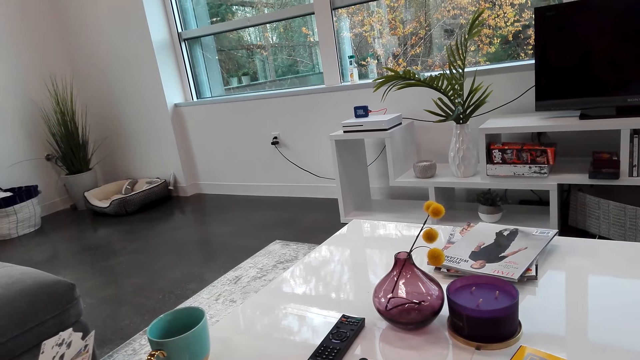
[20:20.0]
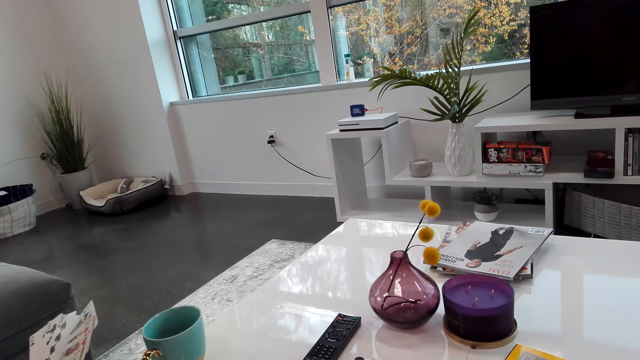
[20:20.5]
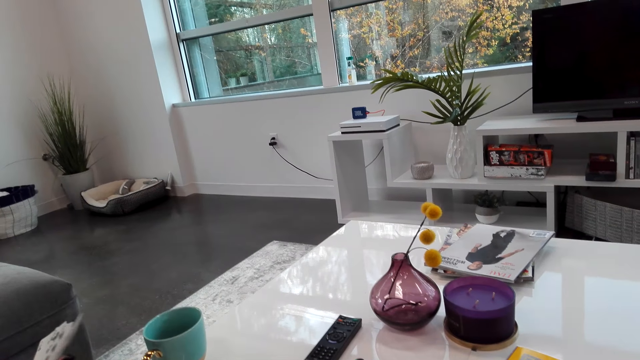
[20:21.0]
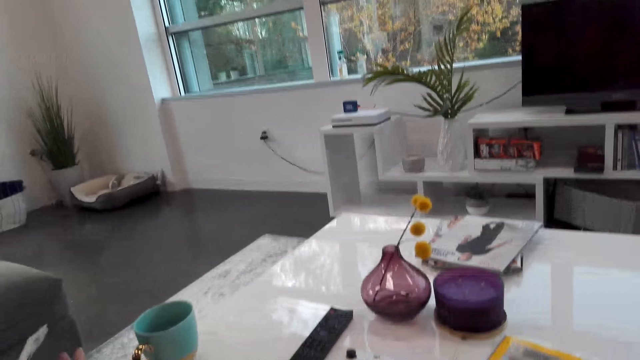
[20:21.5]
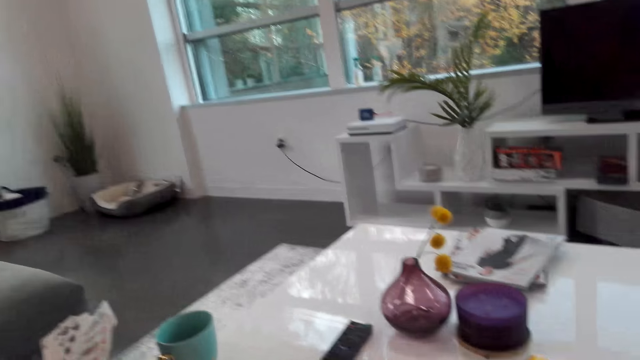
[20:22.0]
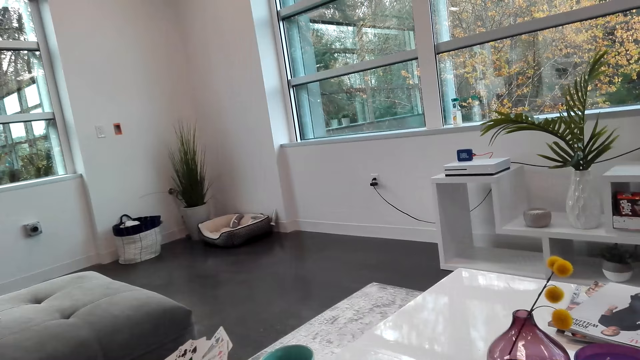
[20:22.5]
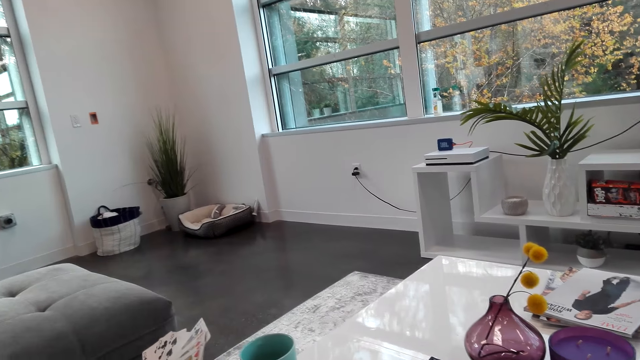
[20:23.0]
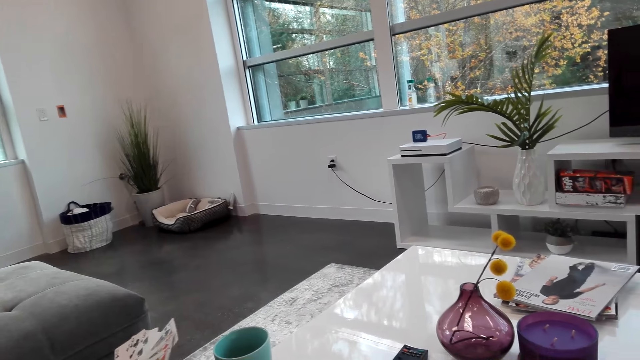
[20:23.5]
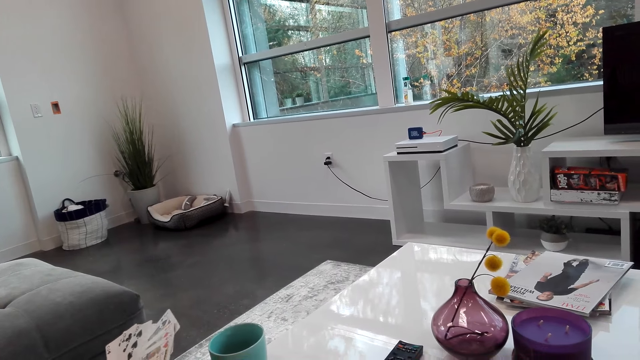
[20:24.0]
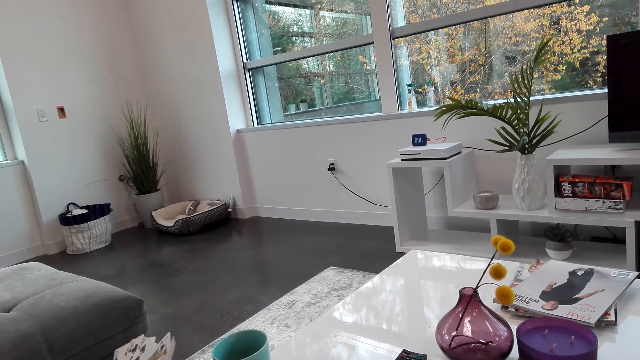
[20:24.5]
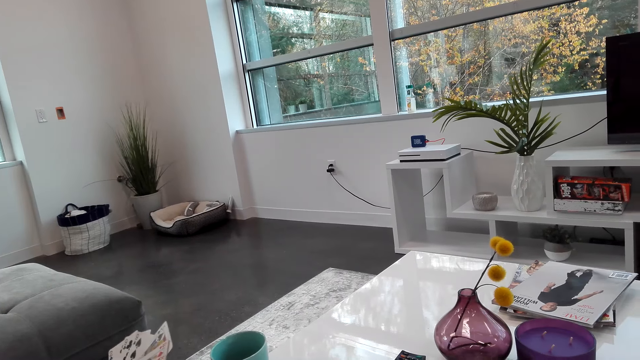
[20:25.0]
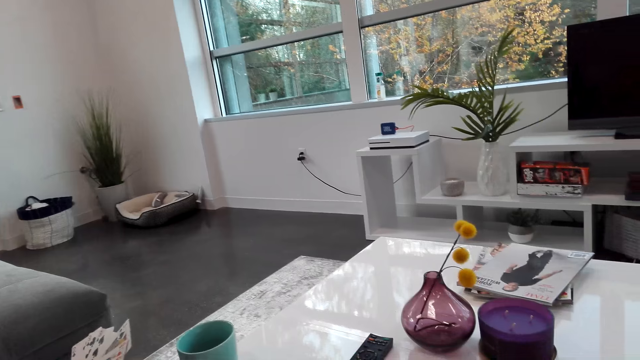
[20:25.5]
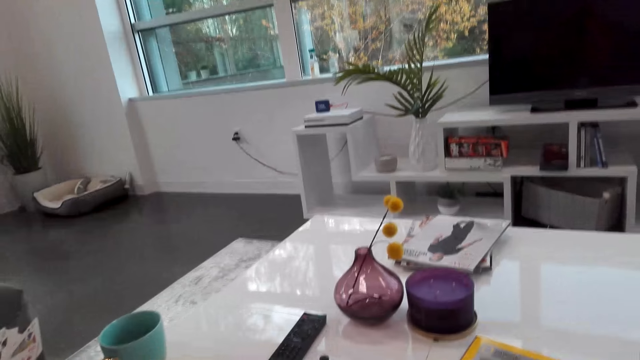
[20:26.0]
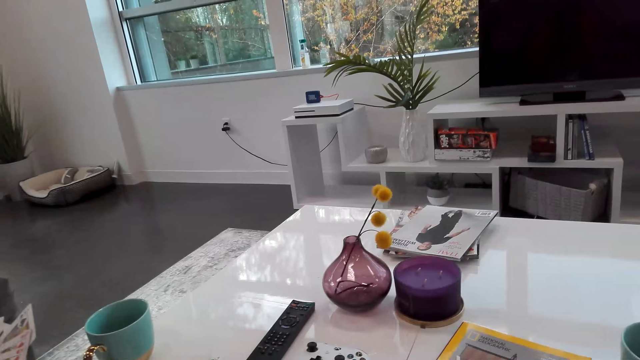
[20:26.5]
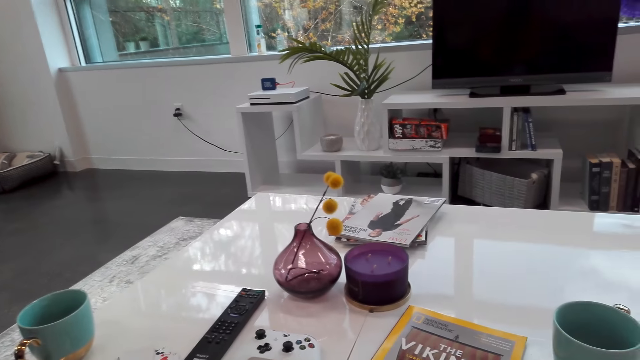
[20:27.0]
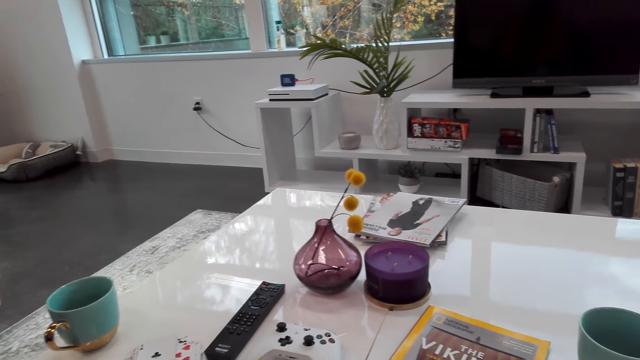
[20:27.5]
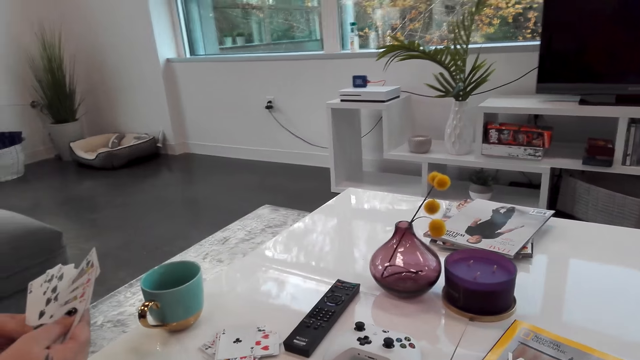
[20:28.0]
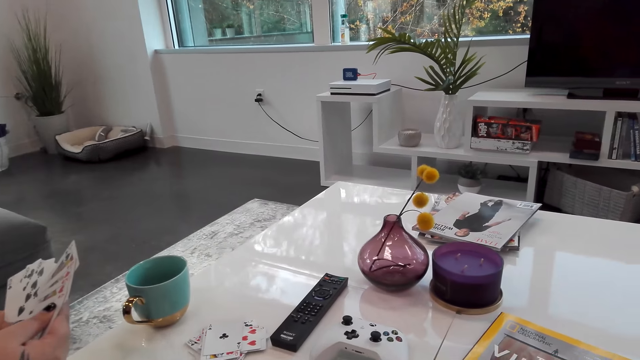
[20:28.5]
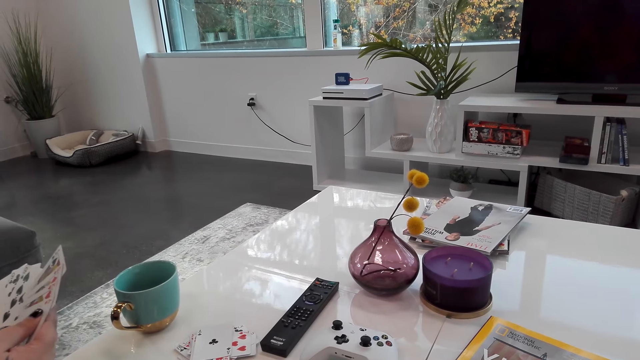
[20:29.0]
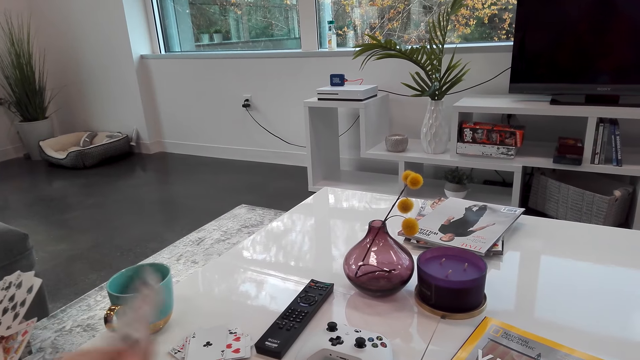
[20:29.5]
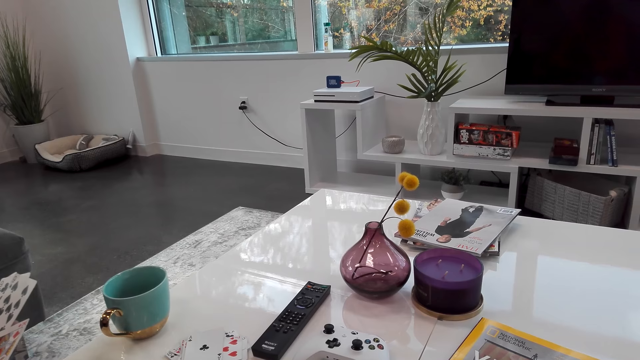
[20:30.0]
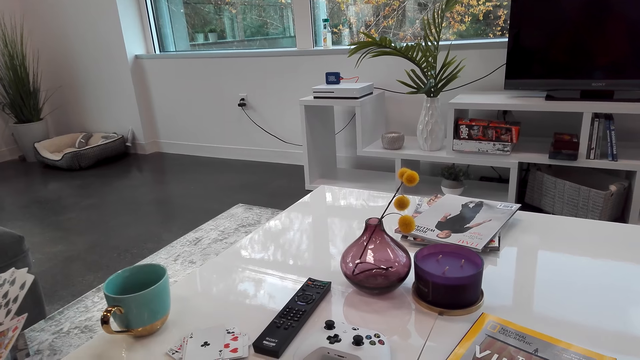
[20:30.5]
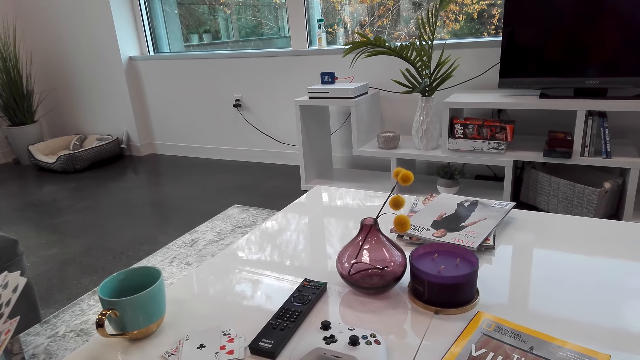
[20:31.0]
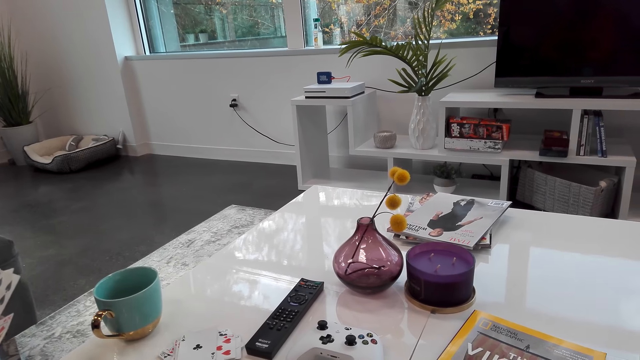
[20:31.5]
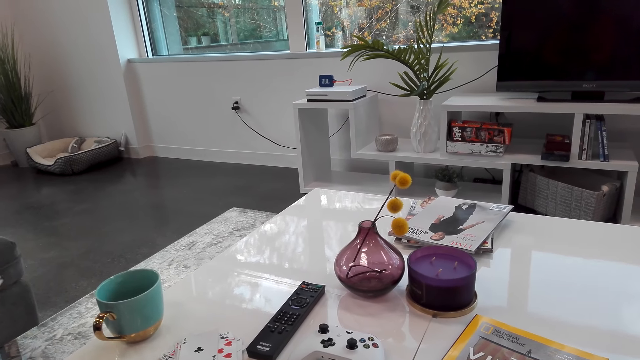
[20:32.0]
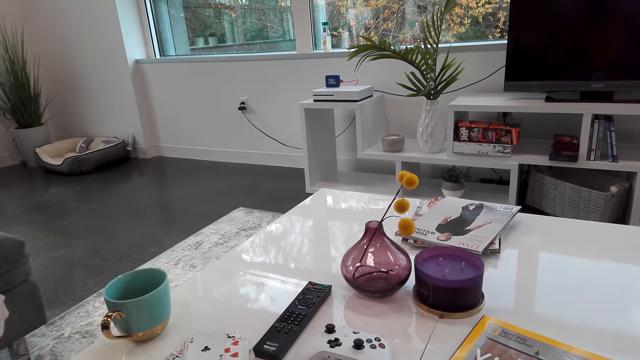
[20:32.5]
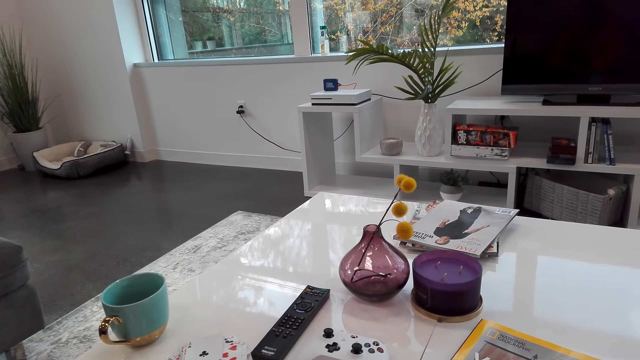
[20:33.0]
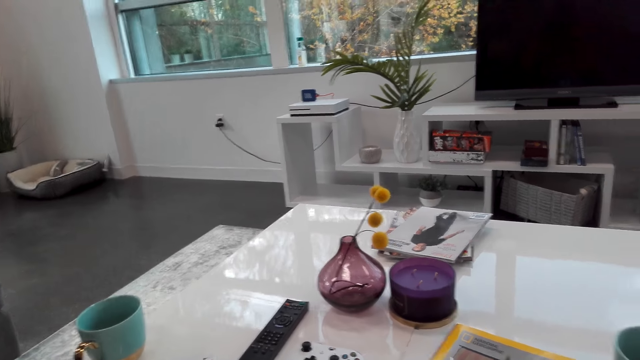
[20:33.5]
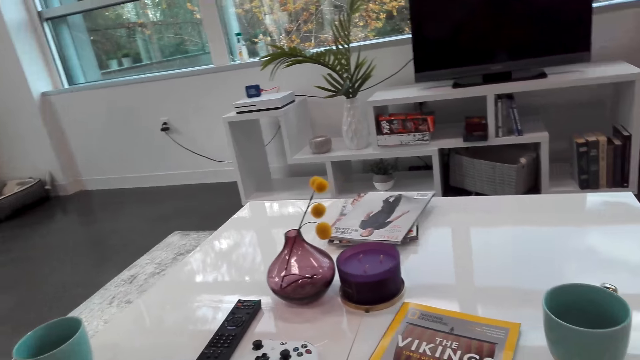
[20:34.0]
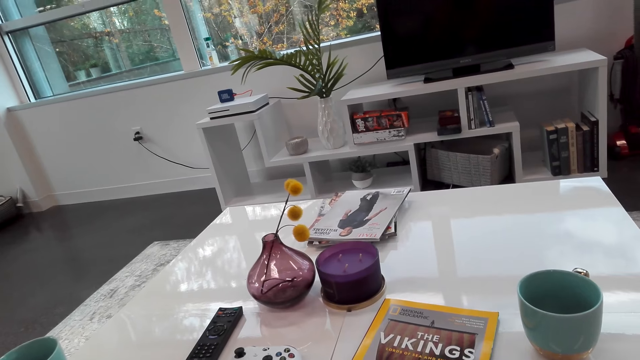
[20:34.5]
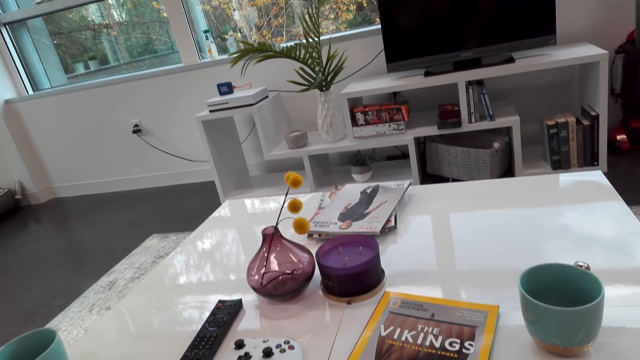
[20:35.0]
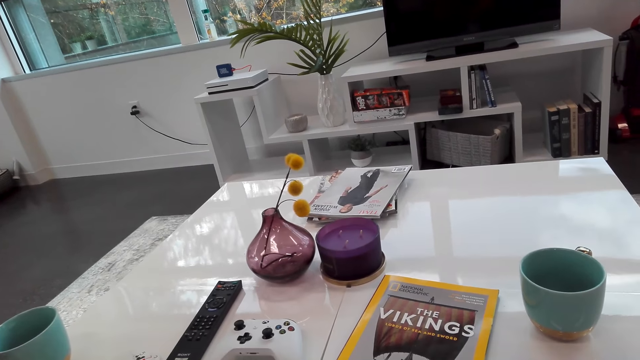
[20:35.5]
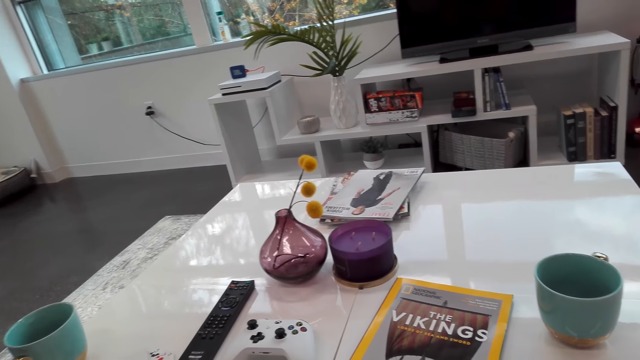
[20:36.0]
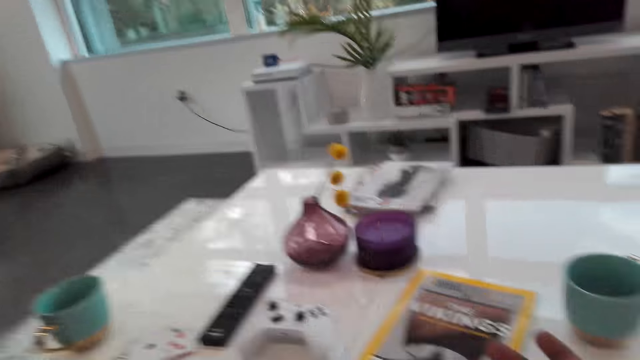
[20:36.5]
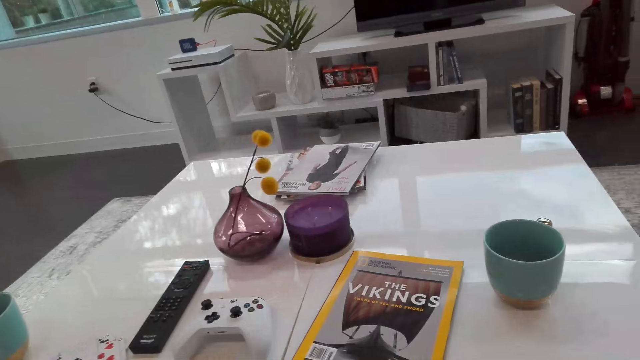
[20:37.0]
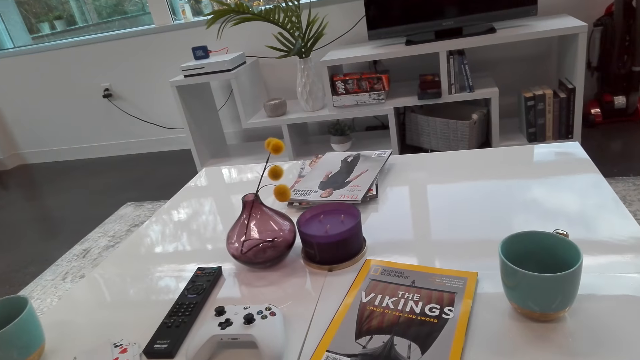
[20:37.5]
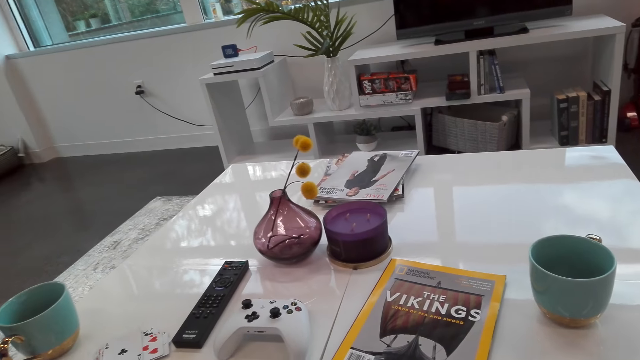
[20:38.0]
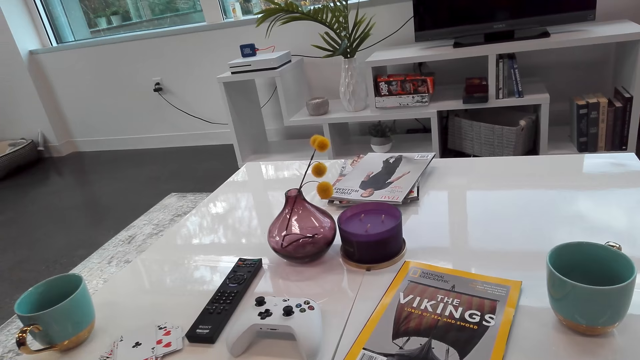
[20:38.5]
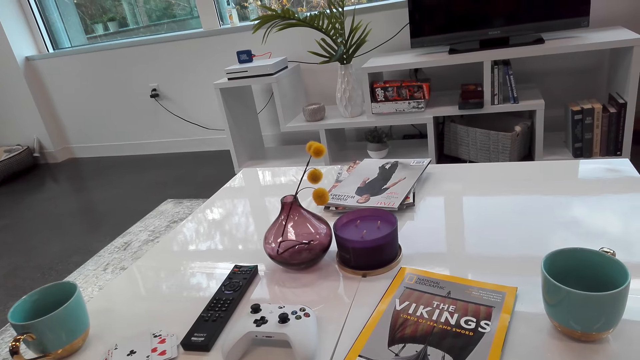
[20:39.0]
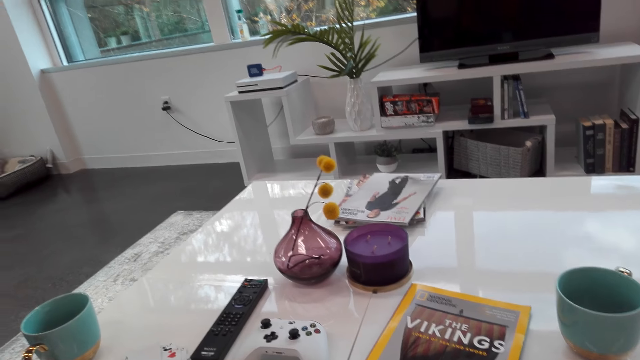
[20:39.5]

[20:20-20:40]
A woman drops a card. The camera wearer dialogues with the woman.
